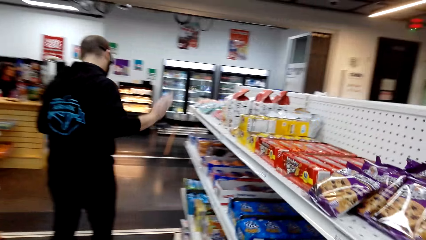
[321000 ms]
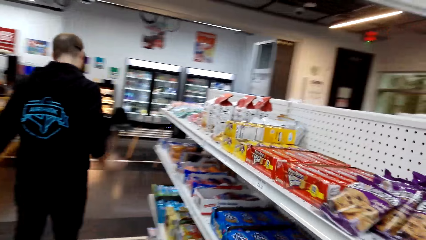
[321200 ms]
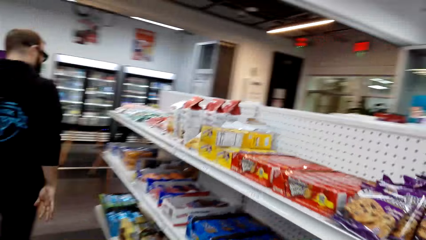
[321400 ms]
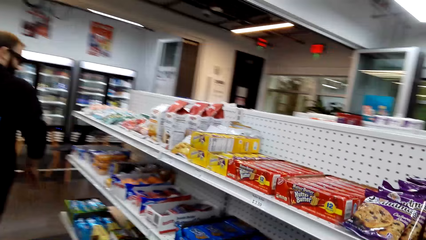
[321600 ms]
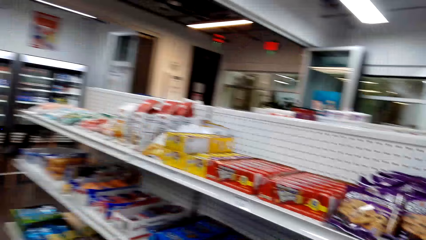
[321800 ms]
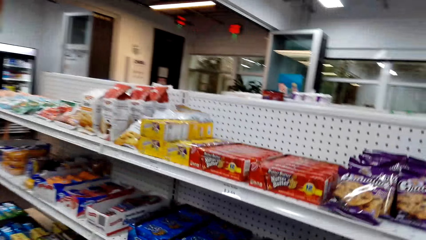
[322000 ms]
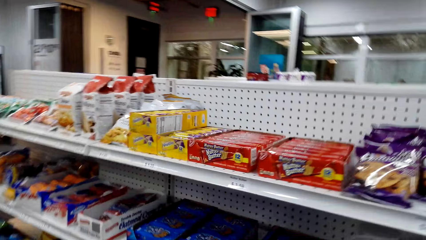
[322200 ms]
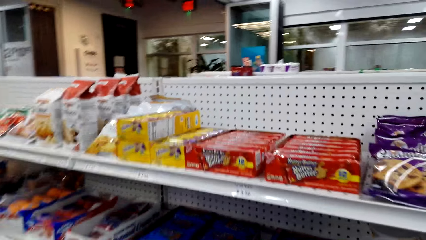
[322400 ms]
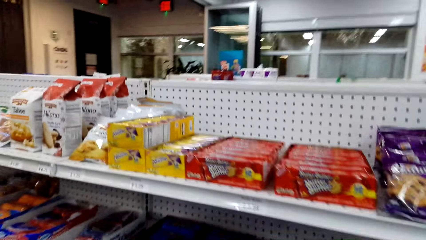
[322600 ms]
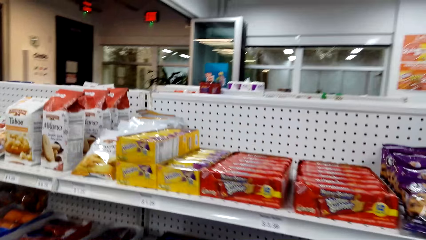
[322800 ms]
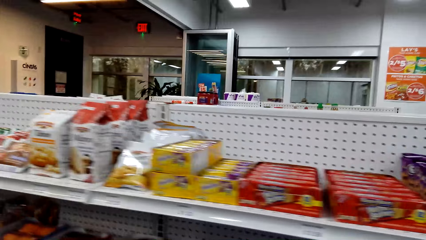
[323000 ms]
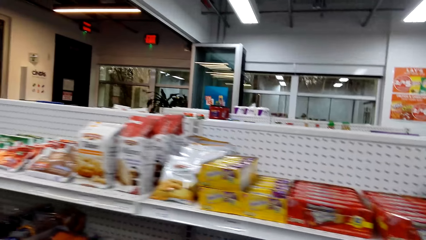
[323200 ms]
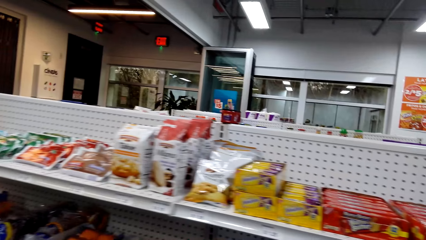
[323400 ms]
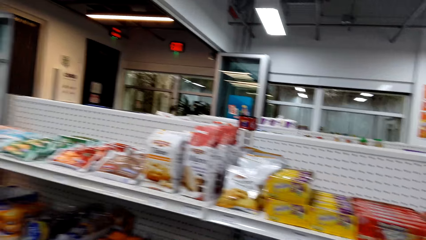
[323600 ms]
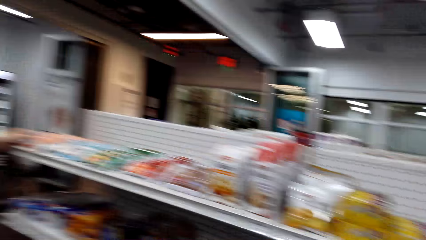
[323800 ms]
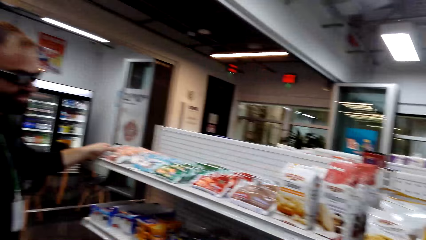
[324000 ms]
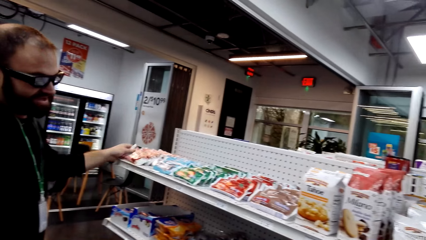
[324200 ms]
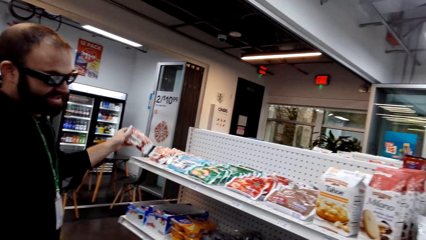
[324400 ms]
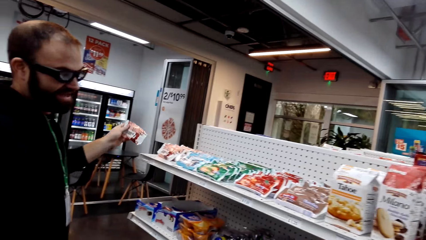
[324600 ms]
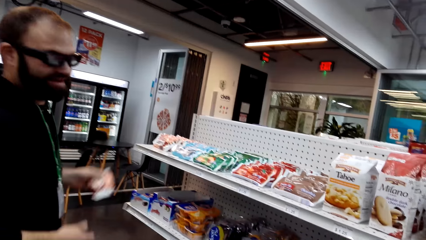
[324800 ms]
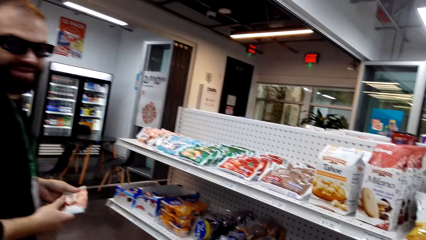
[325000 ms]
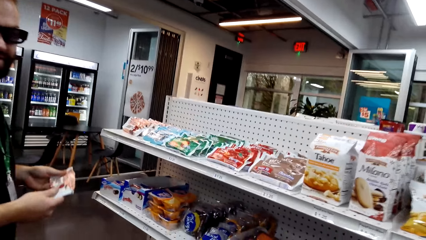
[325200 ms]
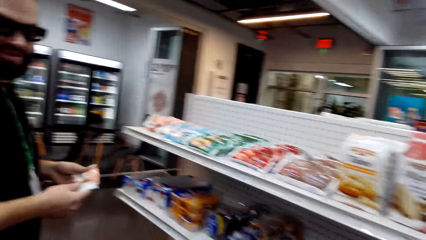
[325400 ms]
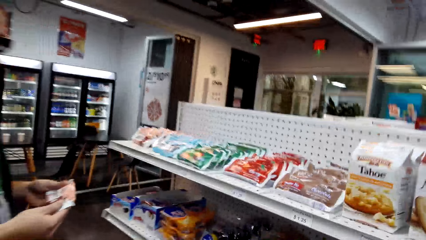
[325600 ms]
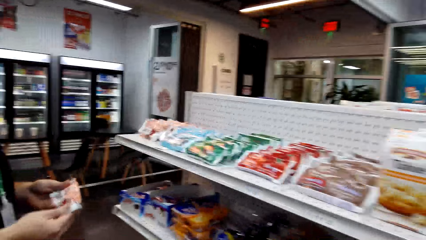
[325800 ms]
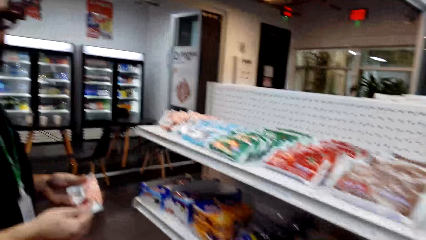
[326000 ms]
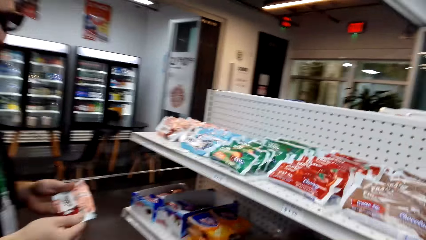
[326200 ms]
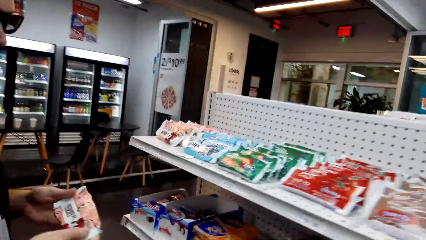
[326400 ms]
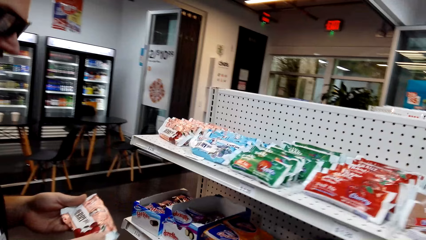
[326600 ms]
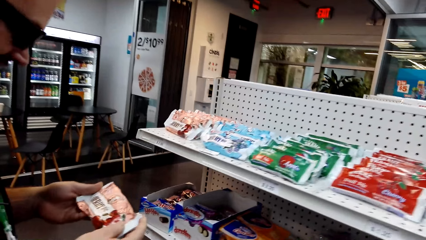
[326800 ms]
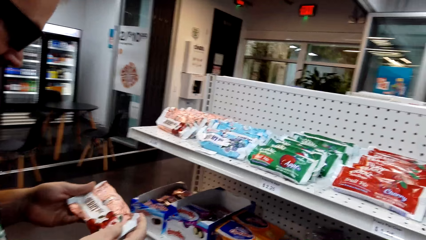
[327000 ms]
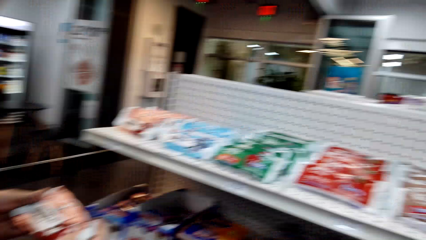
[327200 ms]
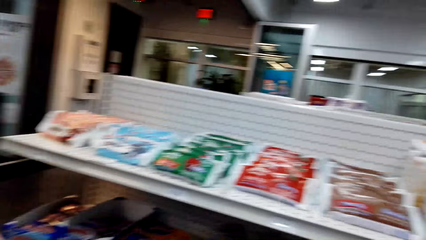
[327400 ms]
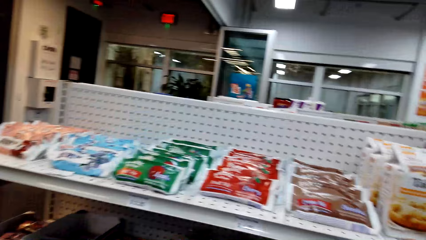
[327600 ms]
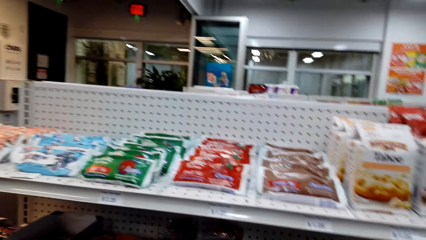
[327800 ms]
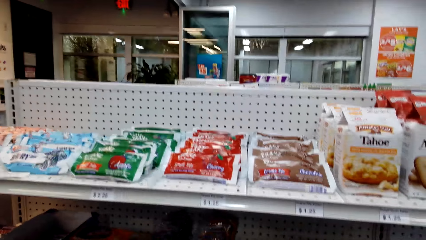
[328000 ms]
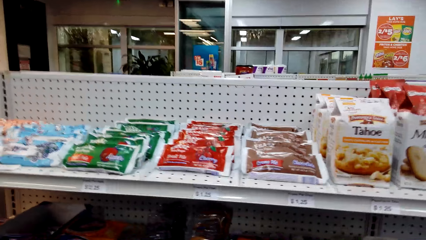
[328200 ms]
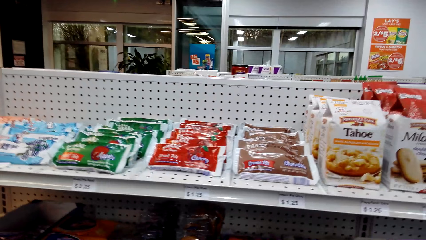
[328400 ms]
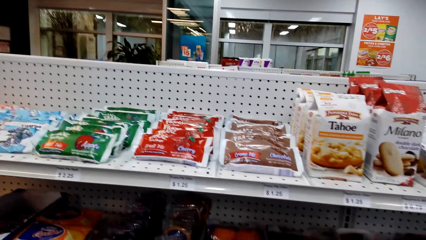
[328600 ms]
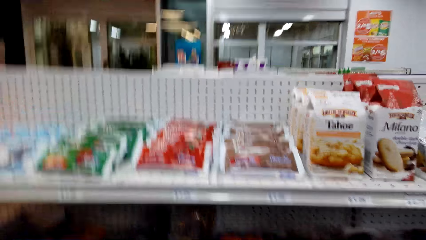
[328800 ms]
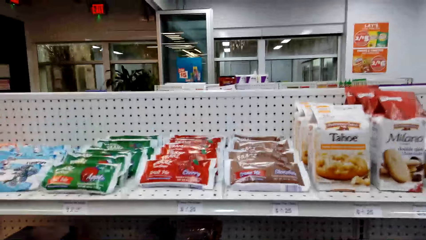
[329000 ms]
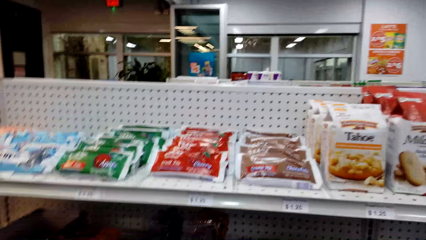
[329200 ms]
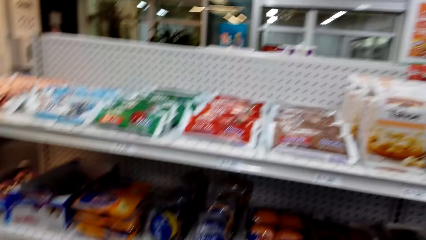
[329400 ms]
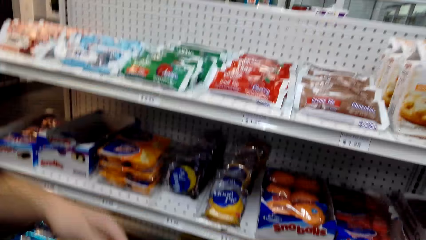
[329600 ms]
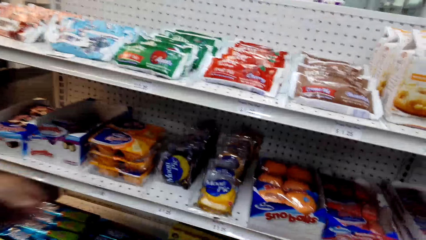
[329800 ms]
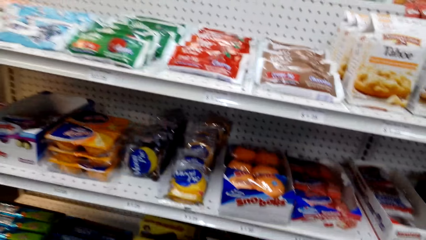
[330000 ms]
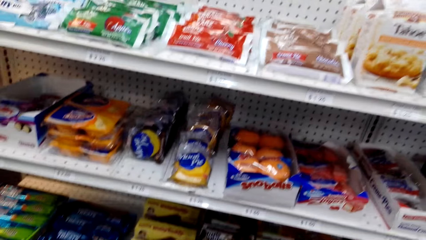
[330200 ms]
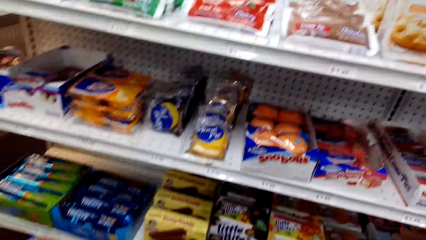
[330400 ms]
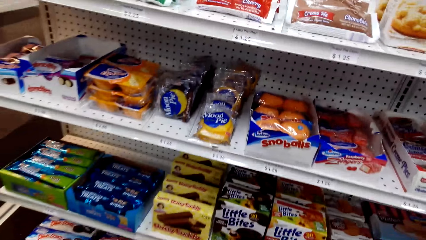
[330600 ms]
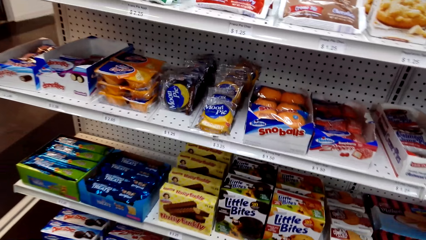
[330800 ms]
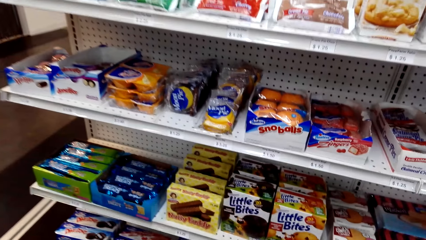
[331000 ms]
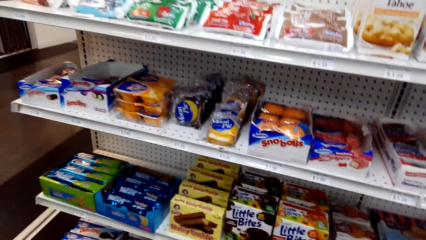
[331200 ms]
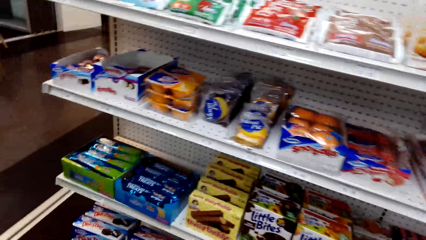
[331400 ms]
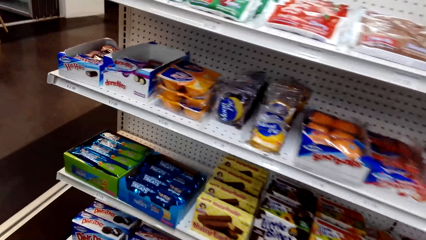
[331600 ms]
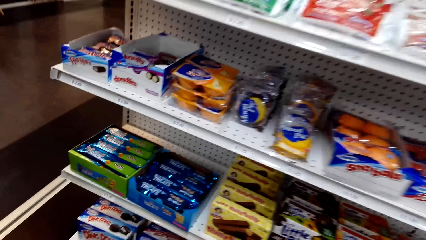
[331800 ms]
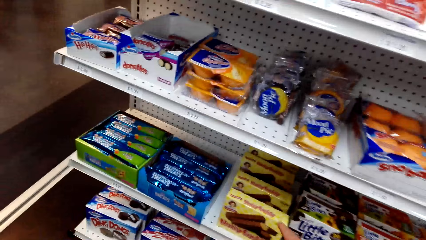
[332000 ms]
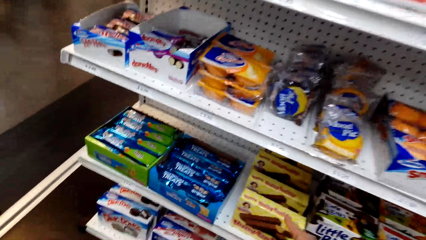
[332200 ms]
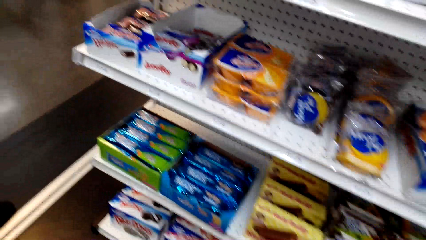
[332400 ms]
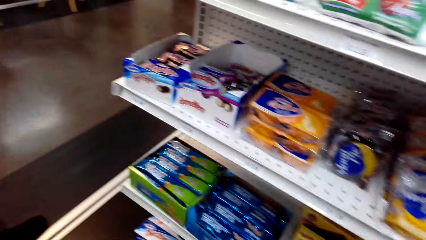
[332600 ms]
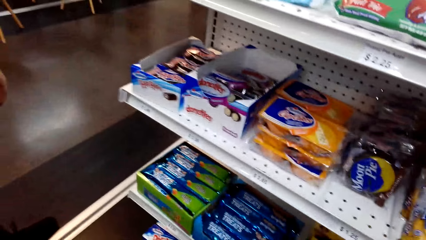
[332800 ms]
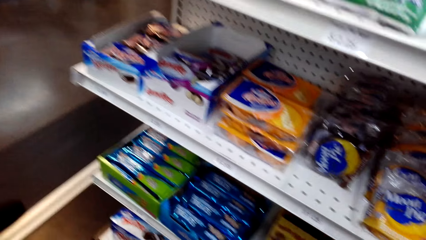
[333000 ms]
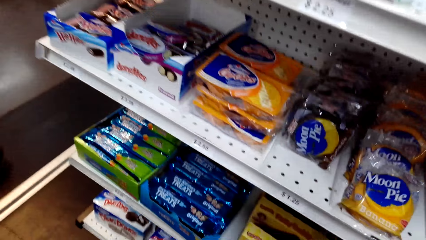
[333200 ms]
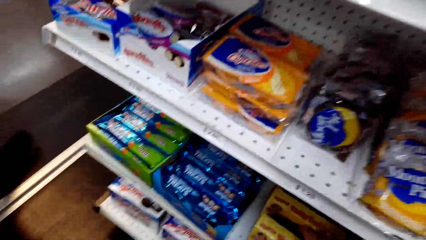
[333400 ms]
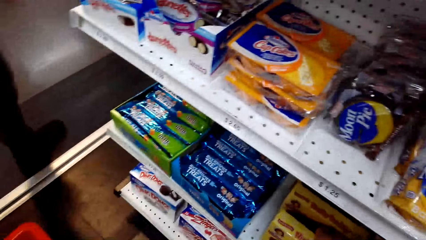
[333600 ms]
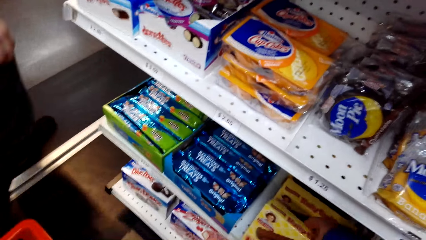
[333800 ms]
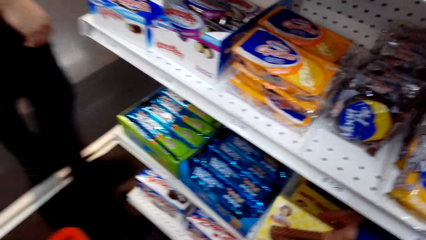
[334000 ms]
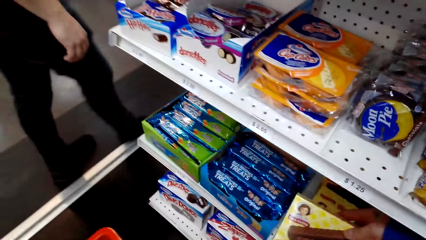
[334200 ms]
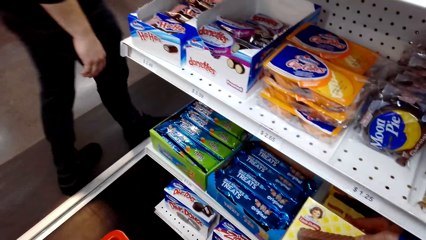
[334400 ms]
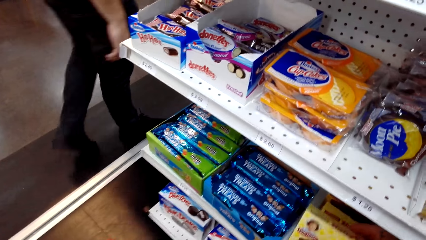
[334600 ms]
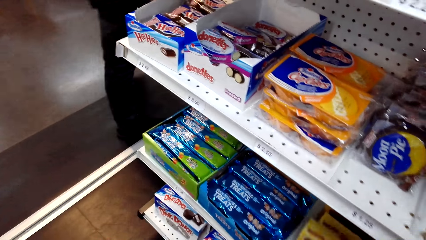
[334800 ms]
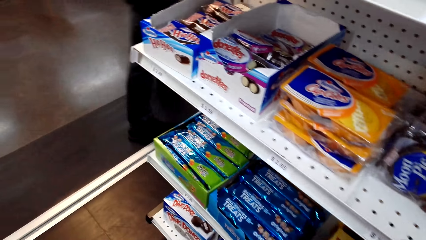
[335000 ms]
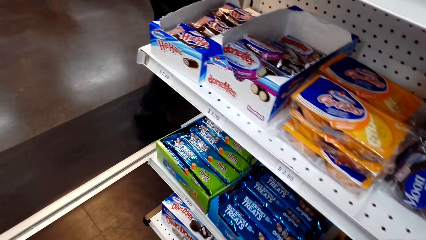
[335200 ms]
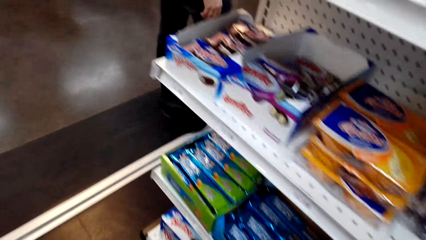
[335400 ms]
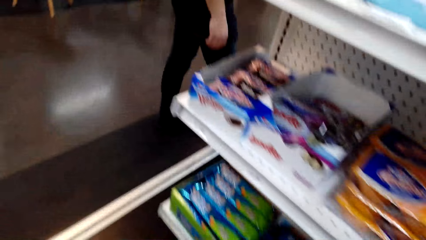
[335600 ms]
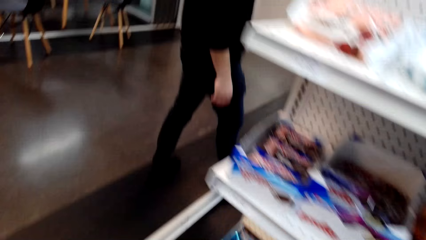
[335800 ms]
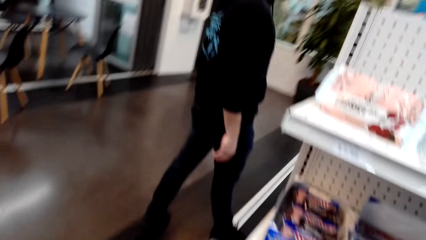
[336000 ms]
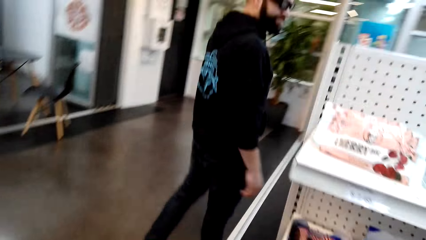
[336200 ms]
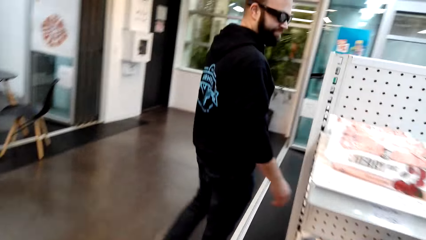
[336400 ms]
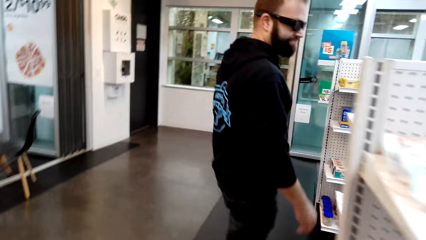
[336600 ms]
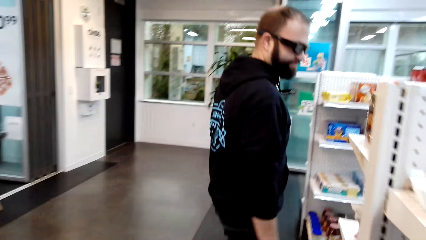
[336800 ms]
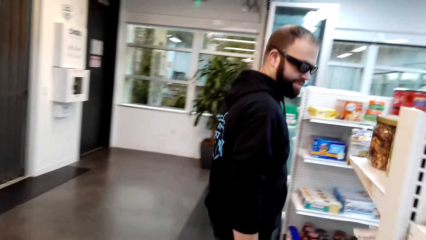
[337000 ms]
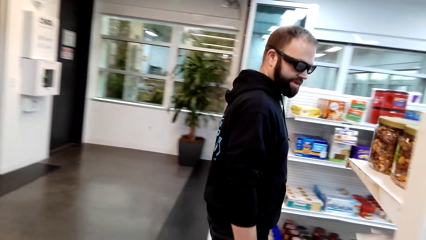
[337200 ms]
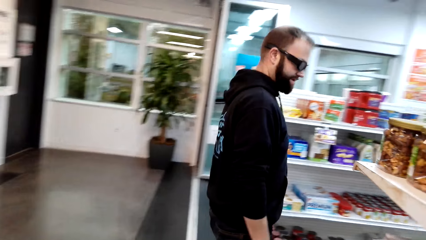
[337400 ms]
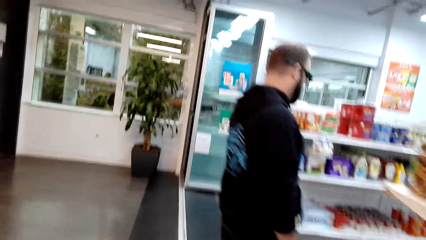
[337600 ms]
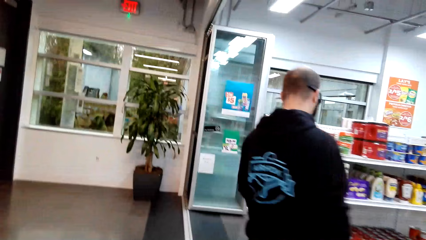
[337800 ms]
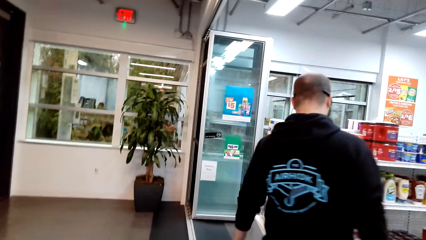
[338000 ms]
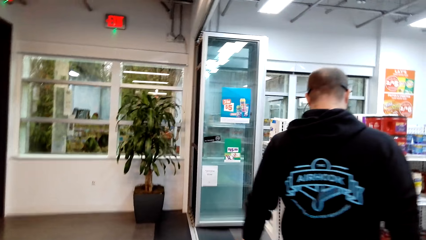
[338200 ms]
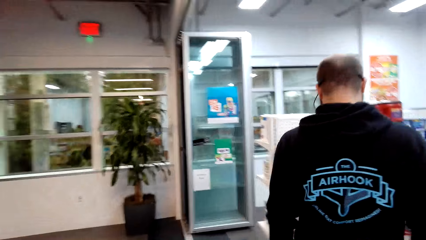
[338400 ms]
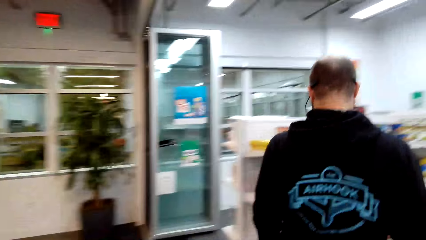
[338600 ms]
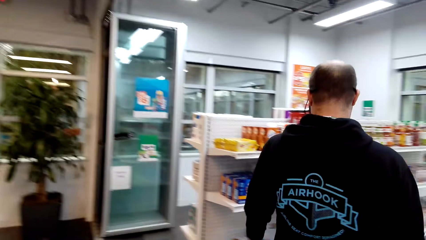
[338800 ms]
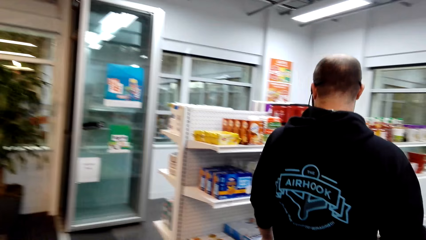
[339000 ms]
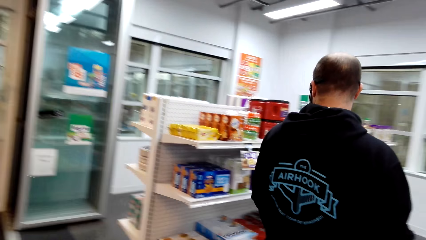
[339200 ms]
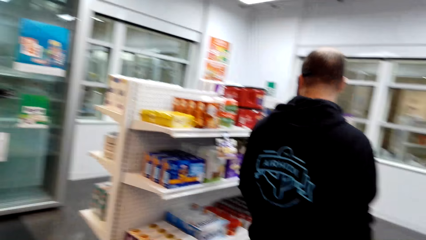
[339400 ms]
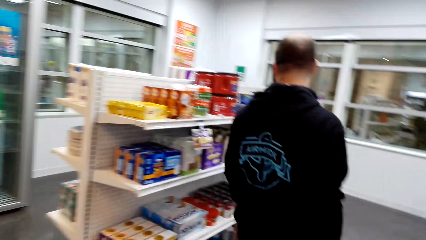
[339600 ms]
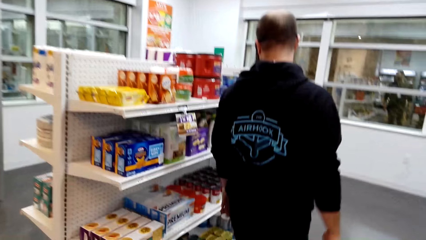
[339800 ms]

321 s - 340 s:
A man moves his hand and moves around. The camera wearer looks around the store shelf. The man picks something. The camera wearer dialogs with a person. They look around the store shelf. The man moves around. The camera wearer walks around the store shelf.
